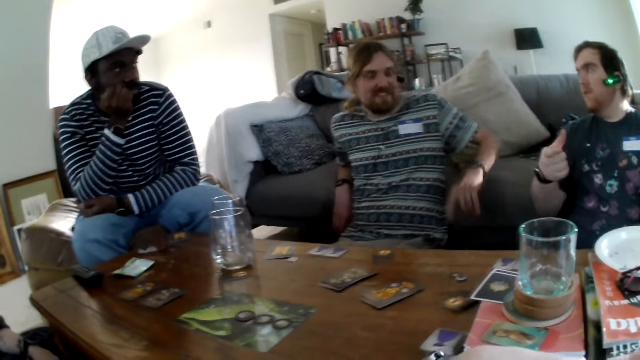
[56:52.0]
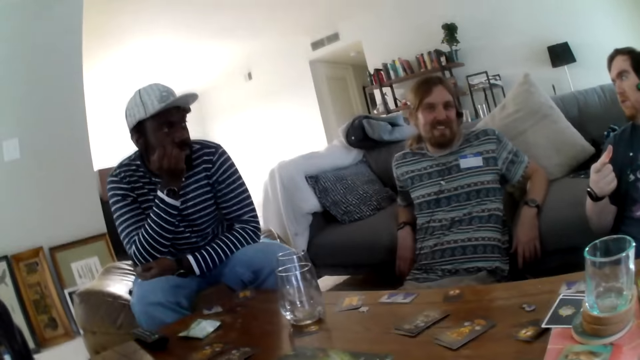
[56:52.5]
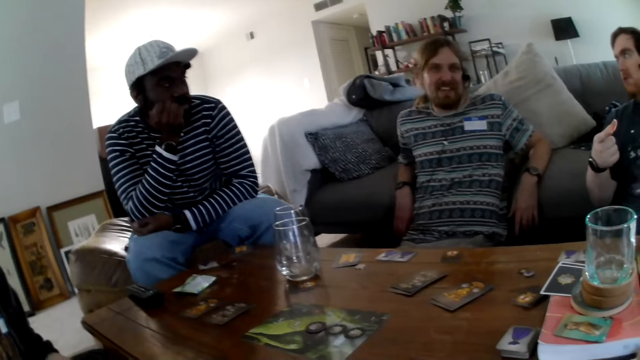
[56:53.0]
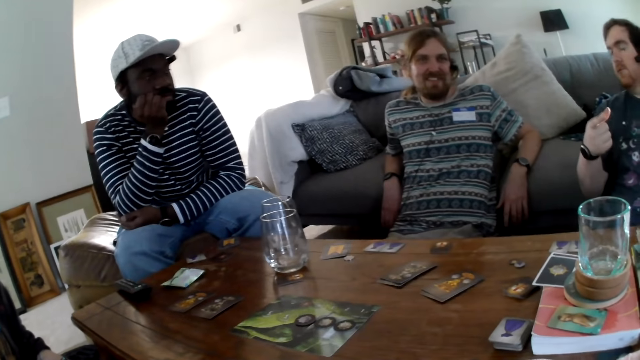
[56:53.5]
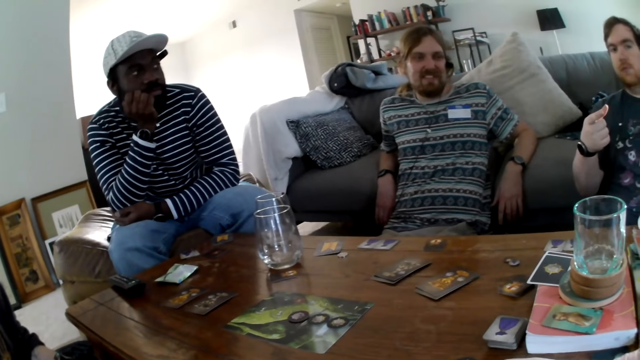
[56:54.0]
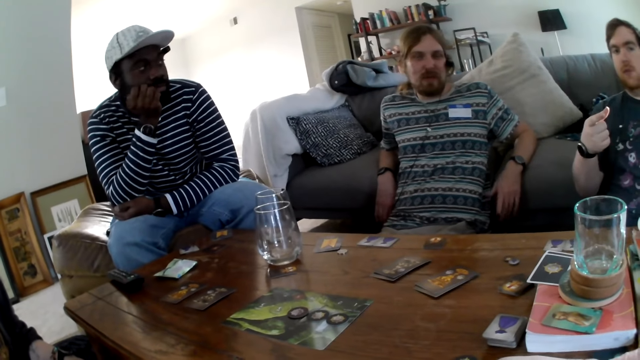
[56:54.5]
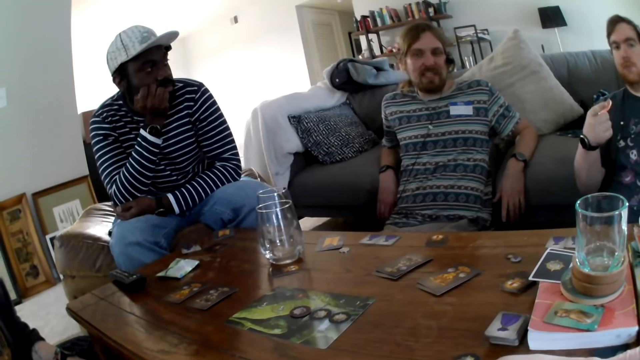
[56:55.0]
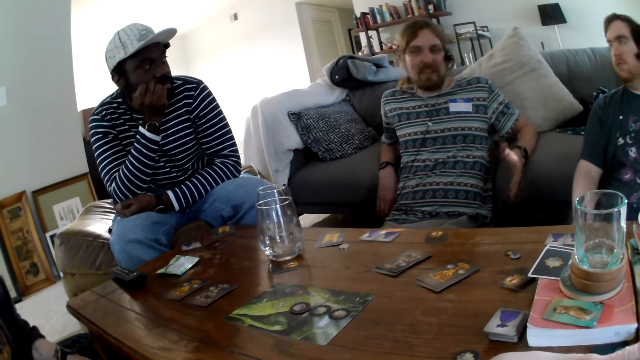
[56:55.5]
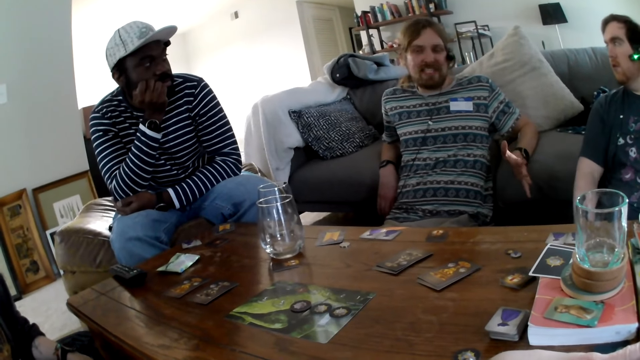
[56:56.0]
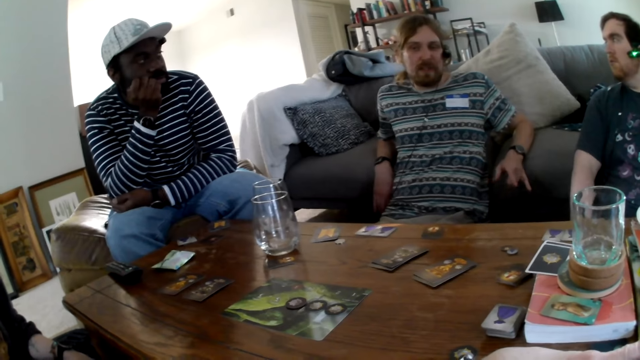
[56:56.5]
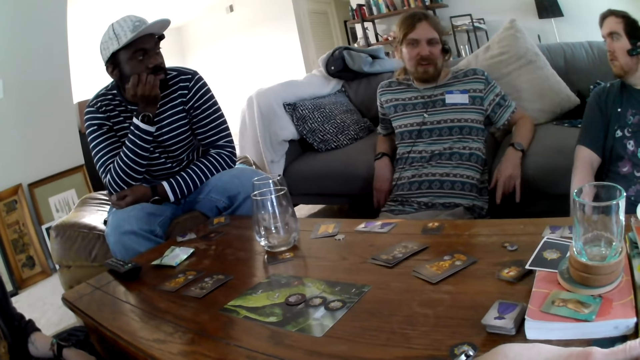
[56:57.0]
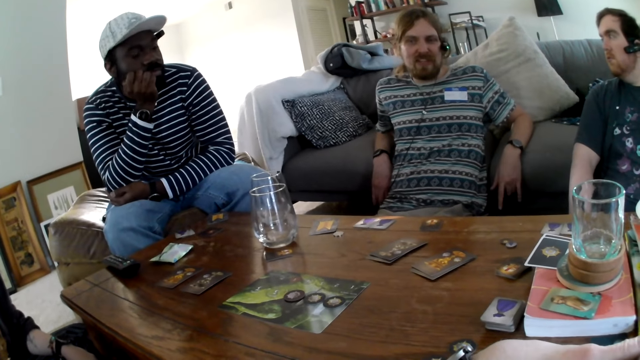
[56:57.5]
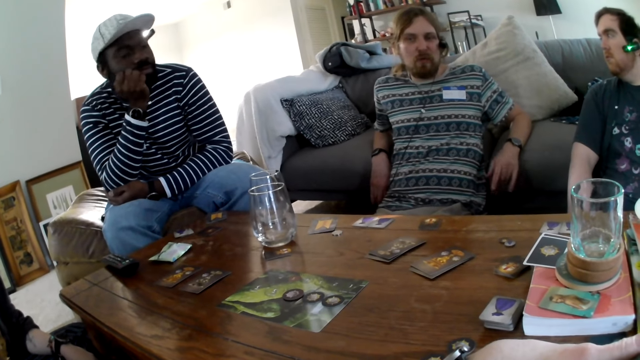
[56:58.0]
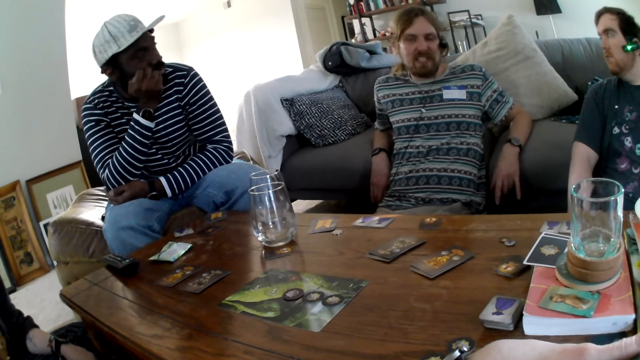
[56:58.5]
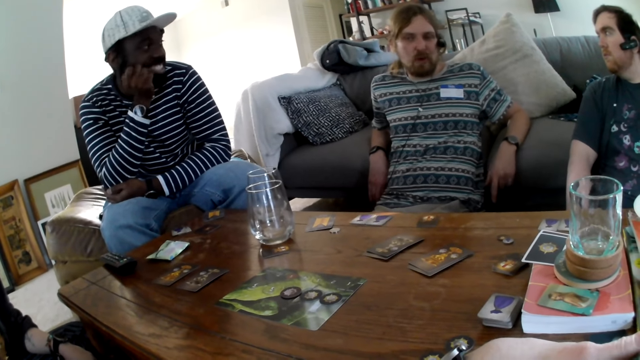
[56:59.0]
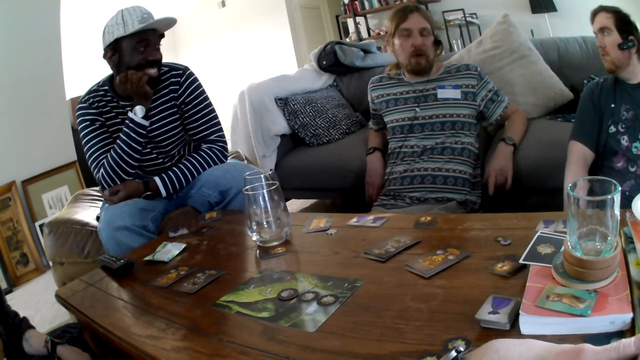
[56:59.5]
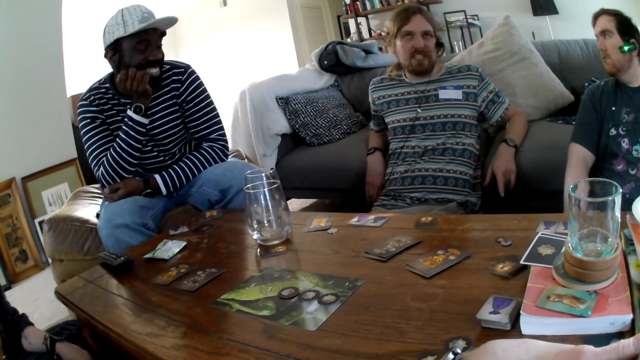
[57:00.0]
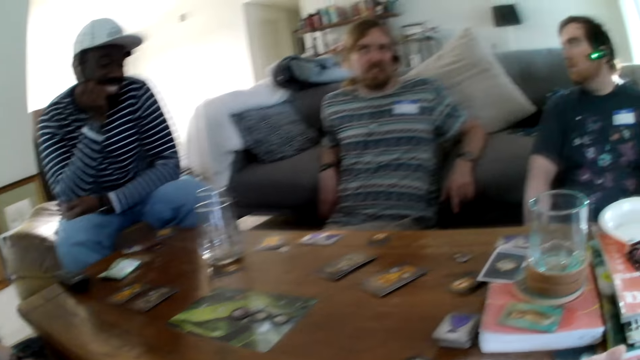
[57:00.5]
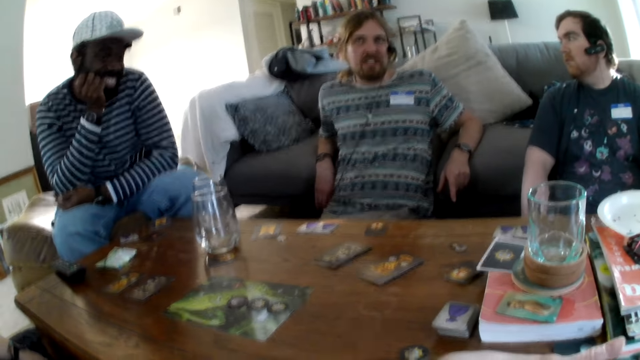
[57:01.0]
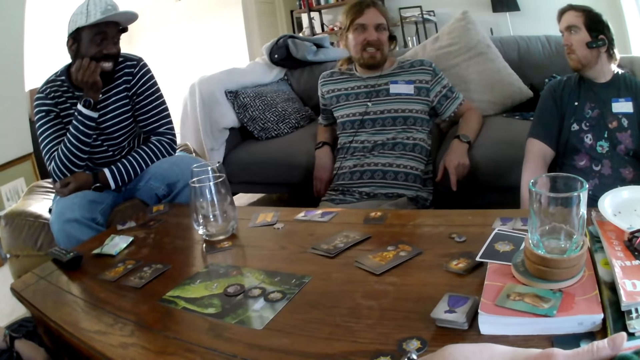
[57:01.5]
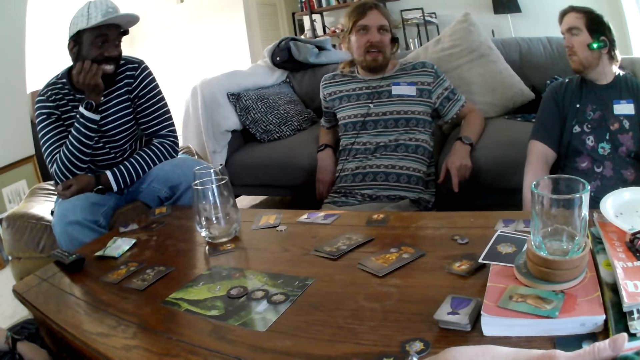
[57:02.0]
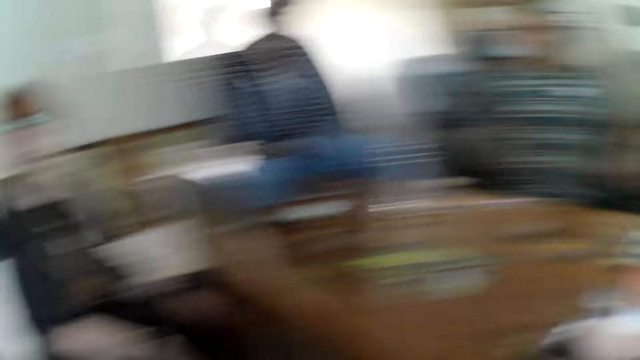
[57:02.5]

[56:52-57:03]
The camera wearer moves their hands.

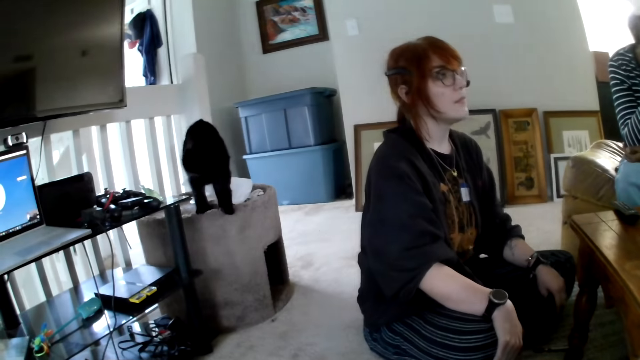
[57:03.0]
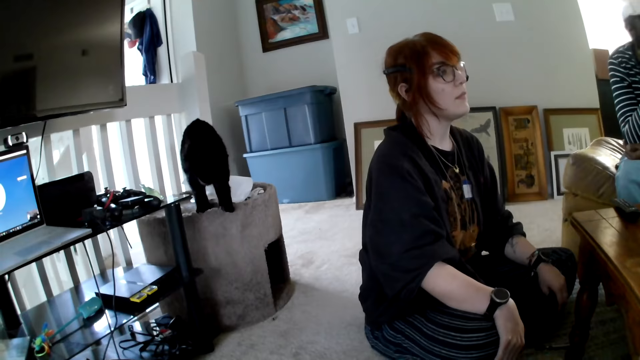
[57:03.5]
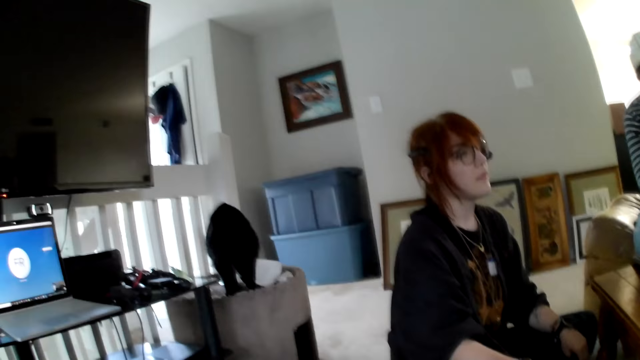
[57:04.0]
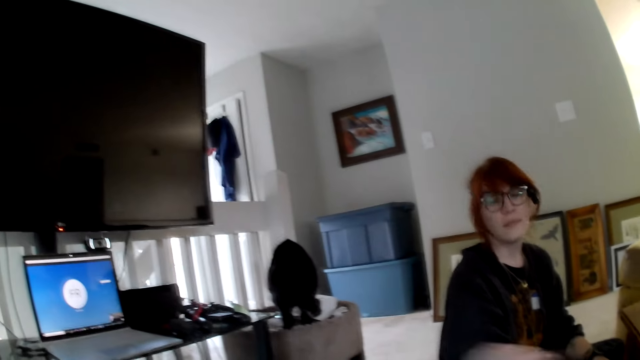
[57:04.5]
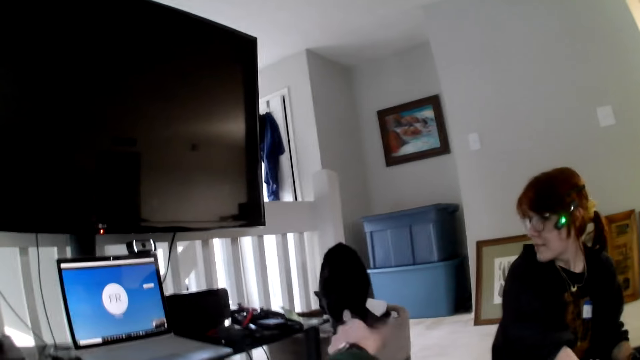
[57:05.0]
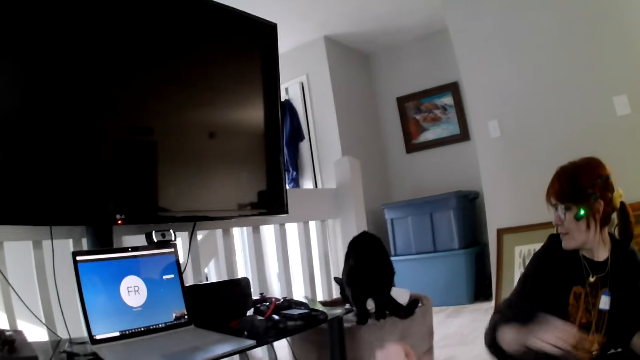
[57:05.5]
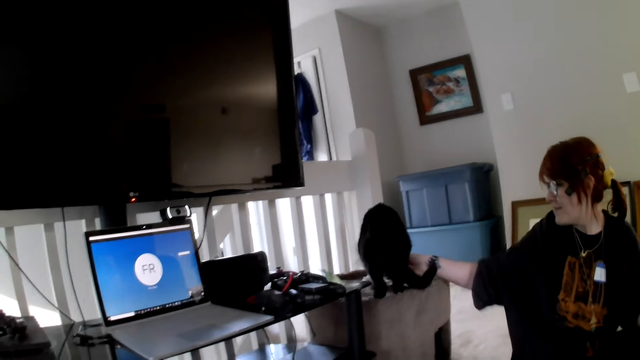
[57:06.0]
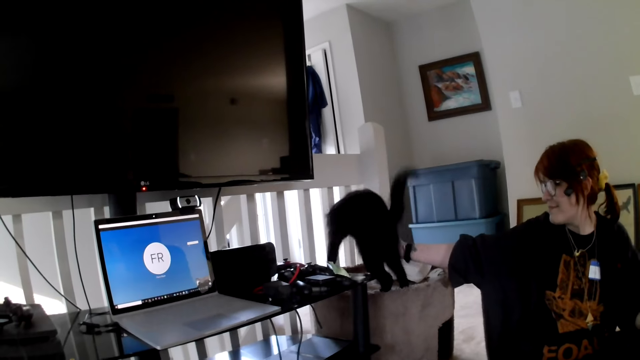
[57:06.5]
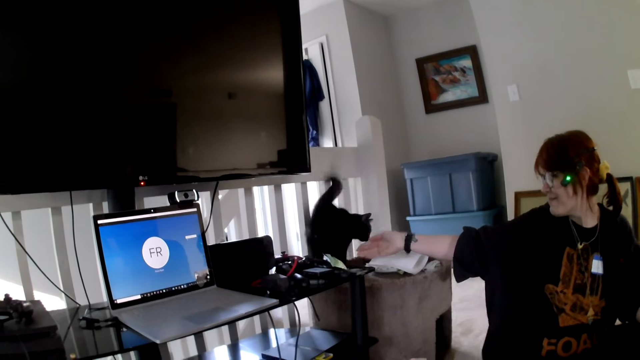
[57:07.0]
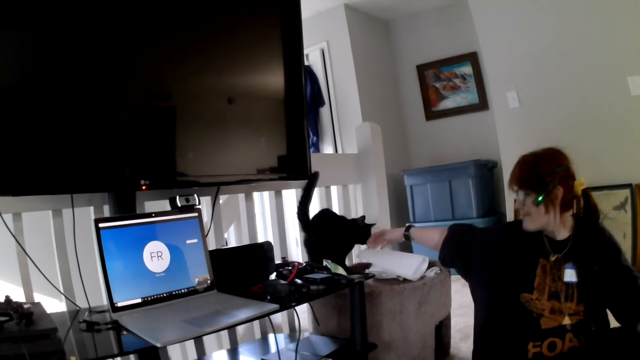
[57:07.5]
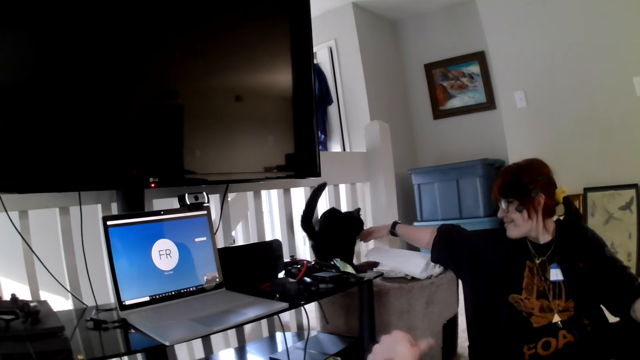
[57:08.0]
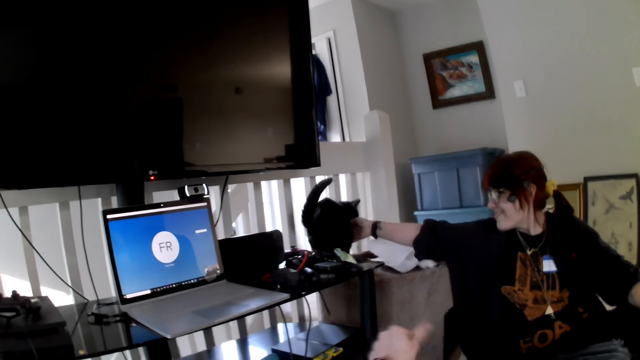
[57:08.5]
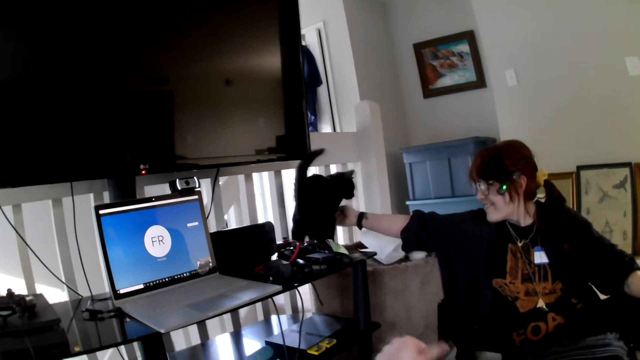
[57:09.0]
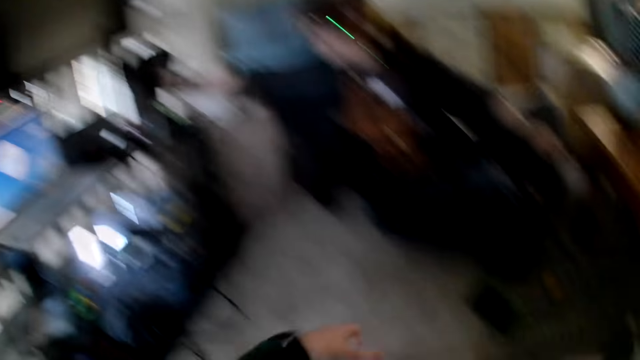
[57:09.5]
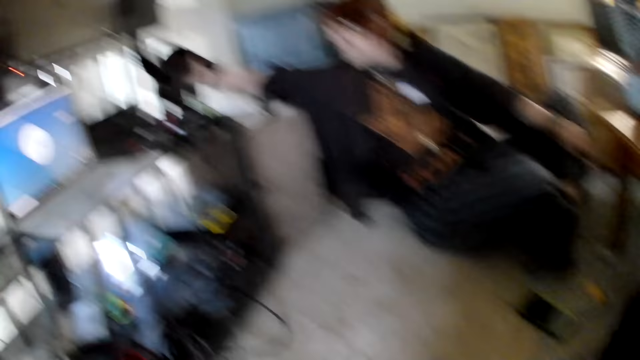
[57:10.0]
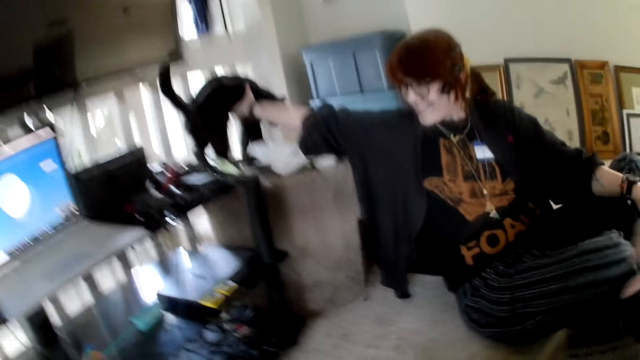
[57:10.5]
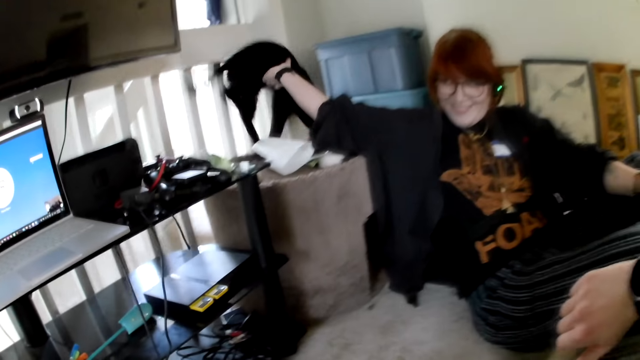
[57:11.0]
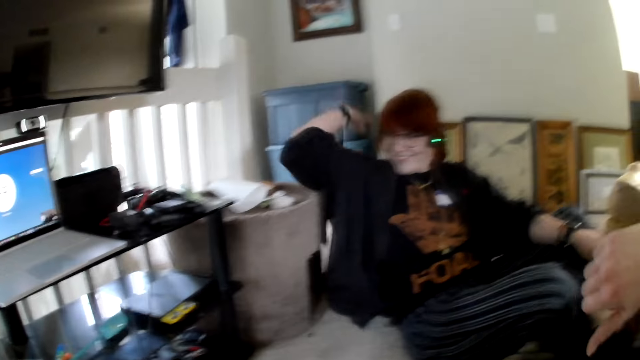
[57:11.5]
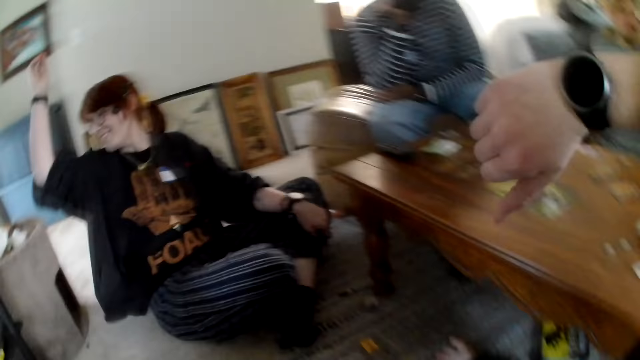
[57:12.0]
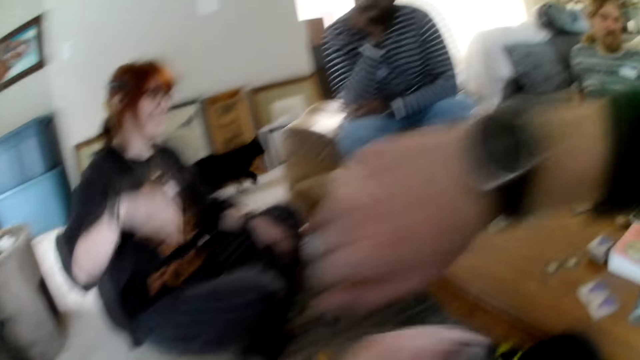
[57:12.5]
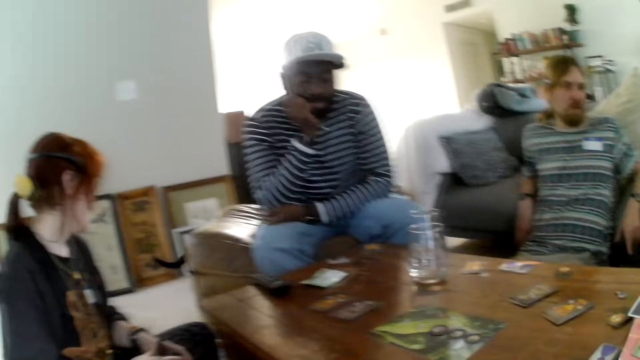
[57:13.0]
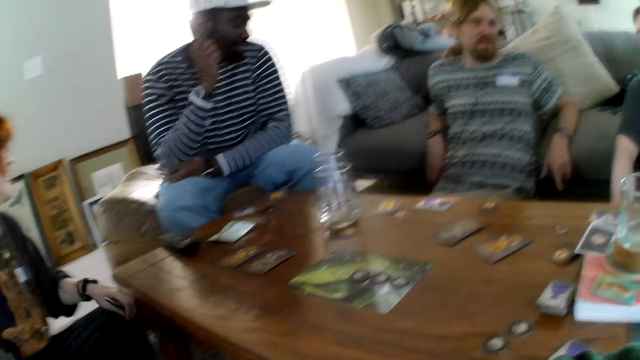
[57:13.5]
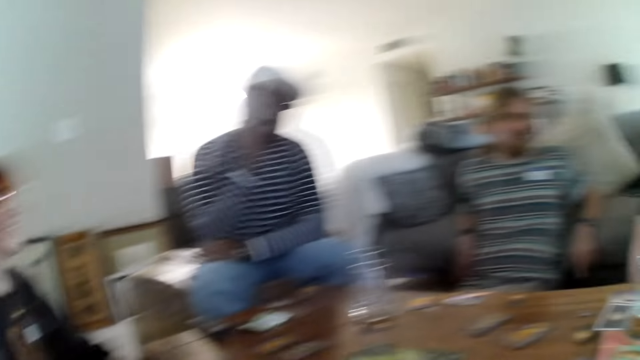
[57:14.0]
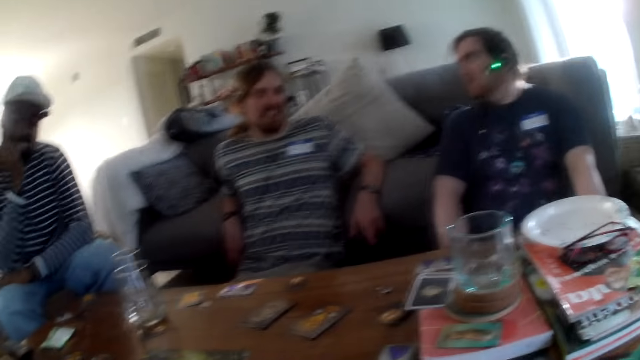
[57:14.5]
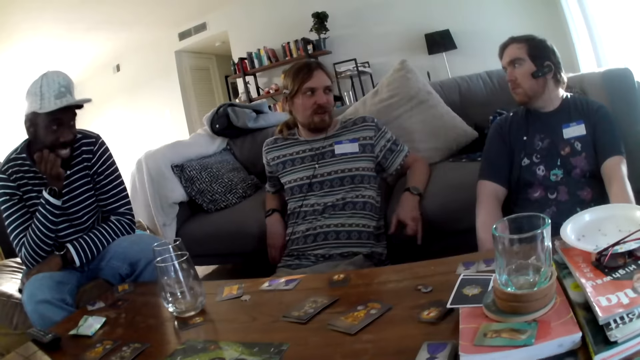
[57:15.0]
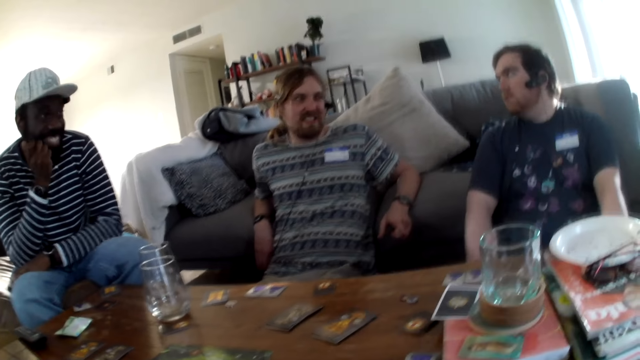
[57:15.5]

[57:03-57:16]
The camera wearer moves their hands. A person holds a cat. The camera wearer points at the cat. The person holds the cat.
